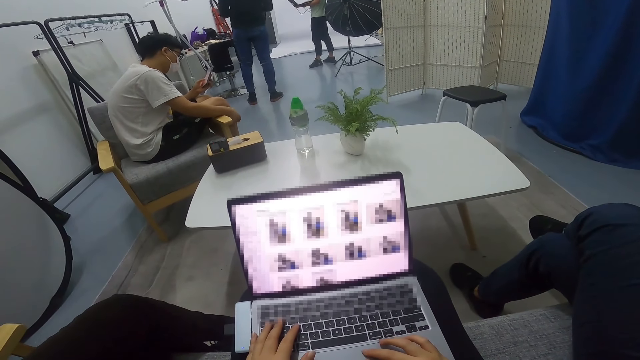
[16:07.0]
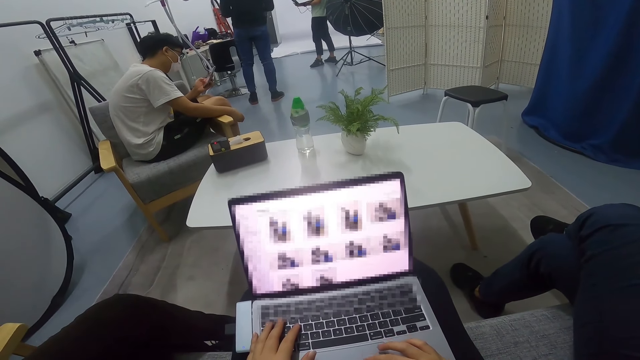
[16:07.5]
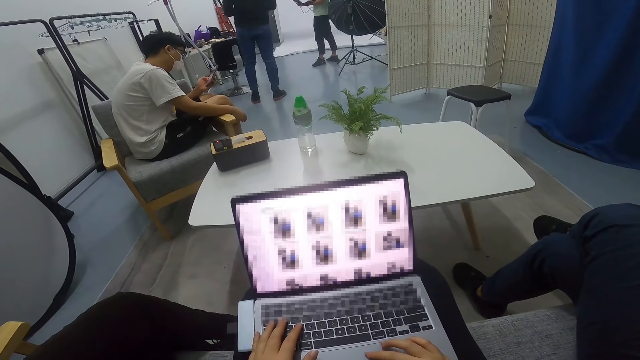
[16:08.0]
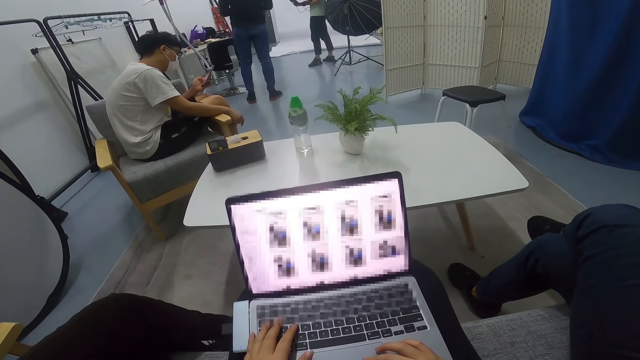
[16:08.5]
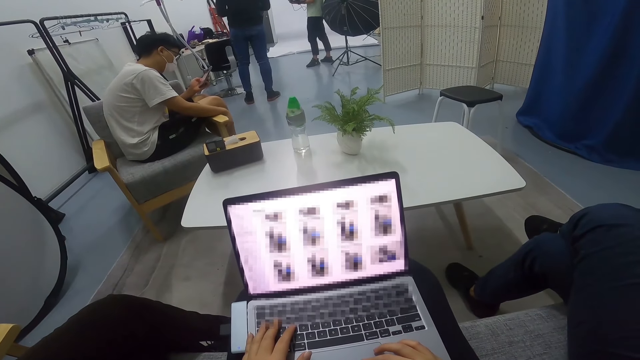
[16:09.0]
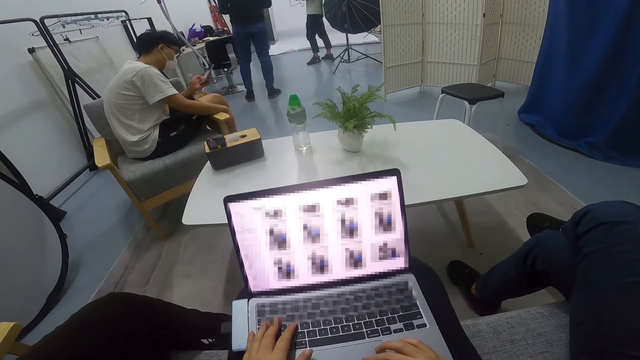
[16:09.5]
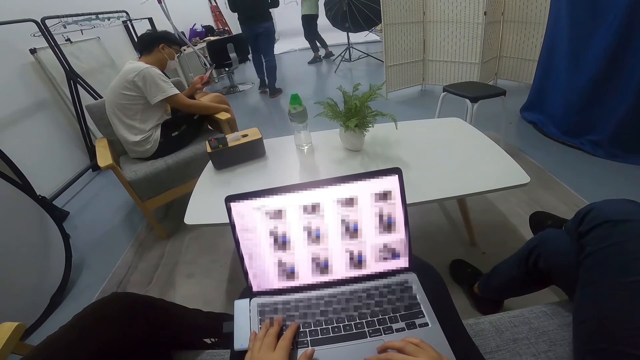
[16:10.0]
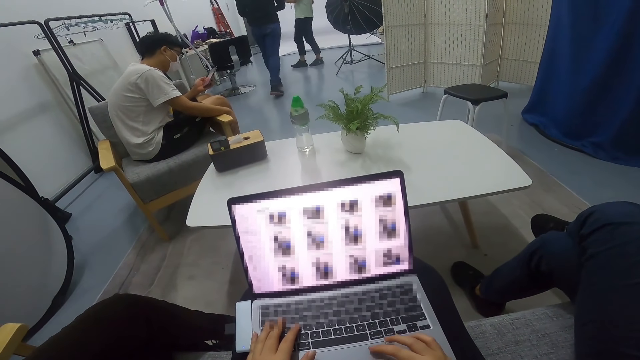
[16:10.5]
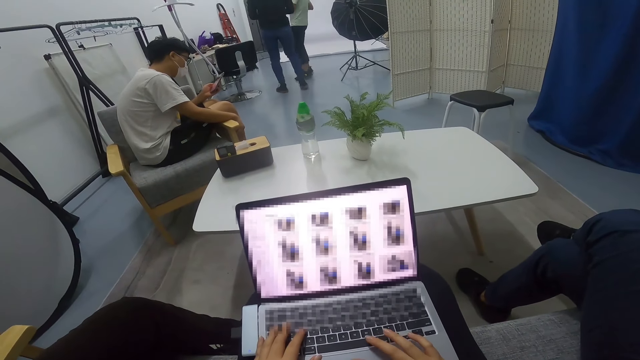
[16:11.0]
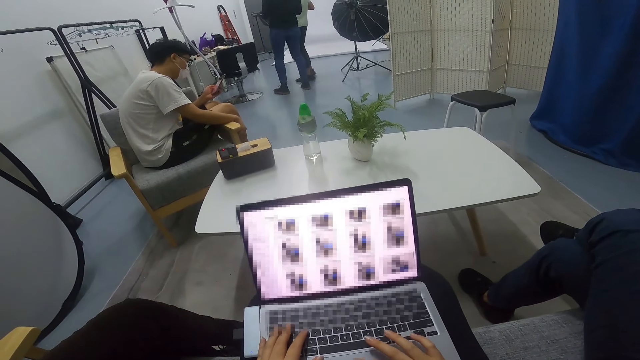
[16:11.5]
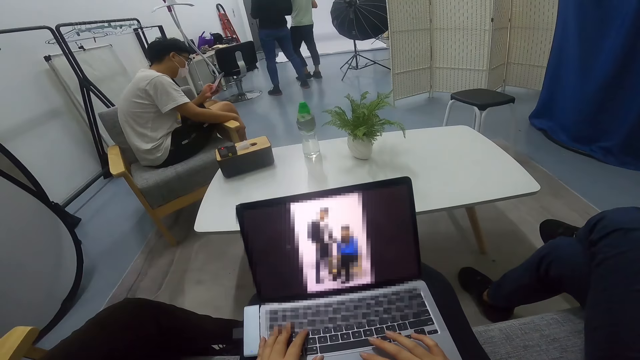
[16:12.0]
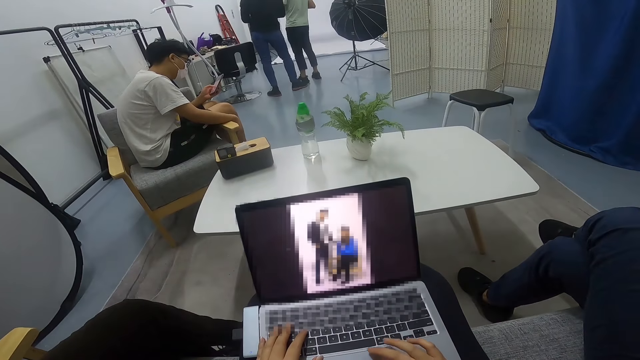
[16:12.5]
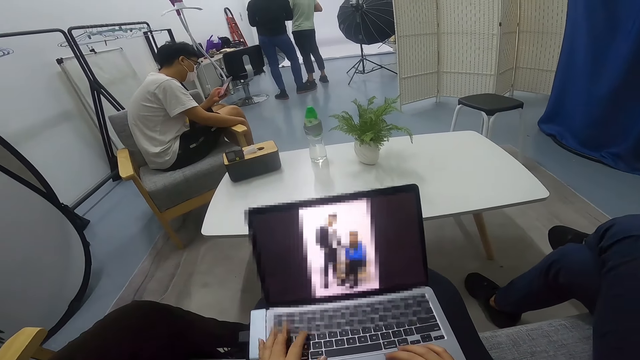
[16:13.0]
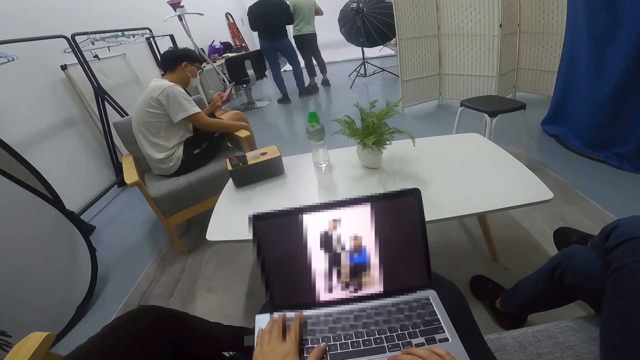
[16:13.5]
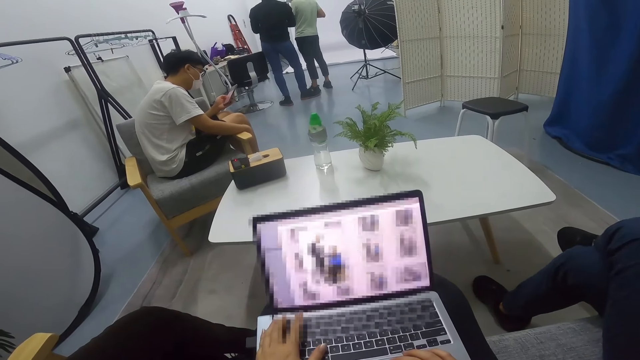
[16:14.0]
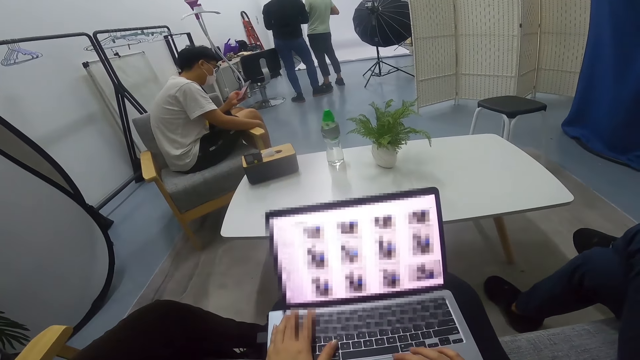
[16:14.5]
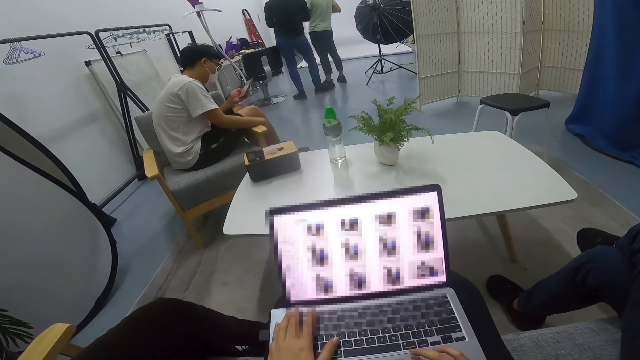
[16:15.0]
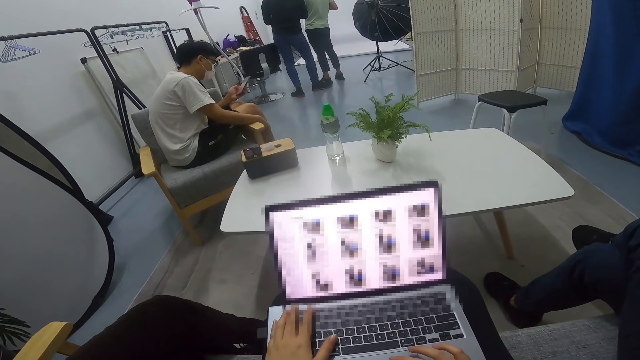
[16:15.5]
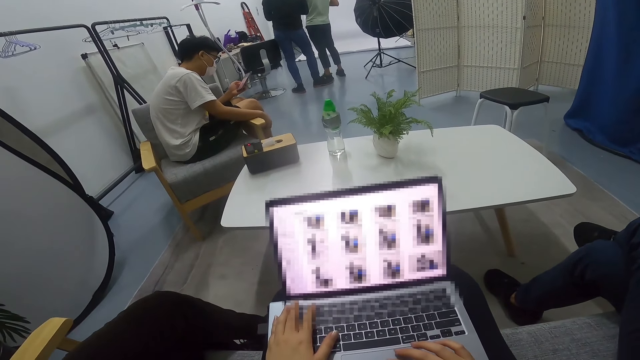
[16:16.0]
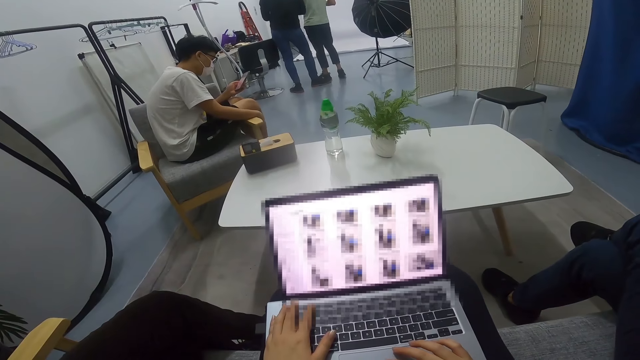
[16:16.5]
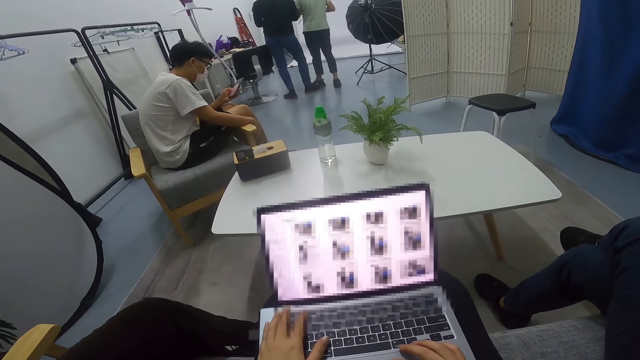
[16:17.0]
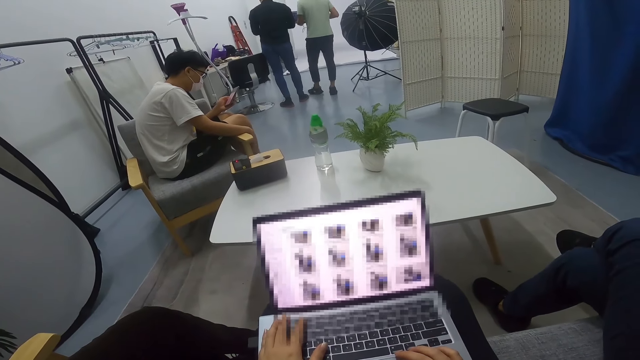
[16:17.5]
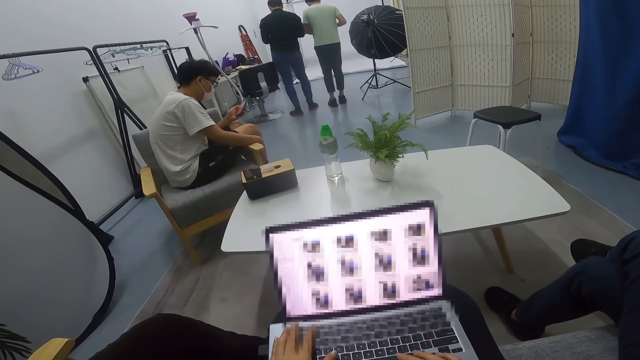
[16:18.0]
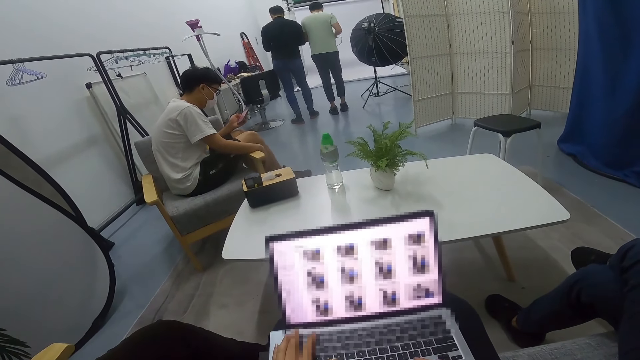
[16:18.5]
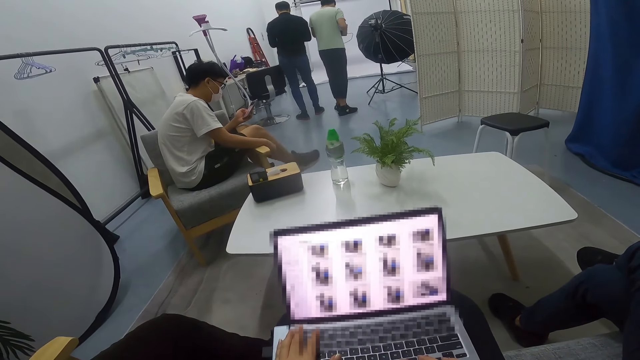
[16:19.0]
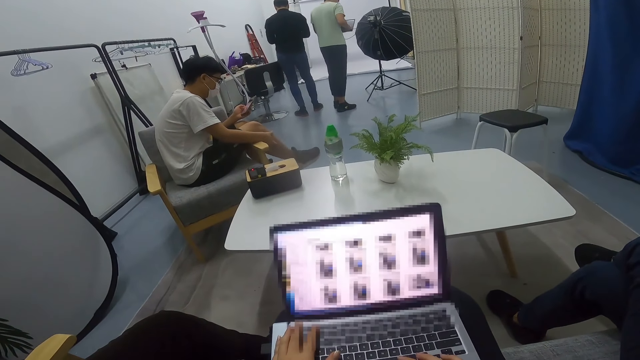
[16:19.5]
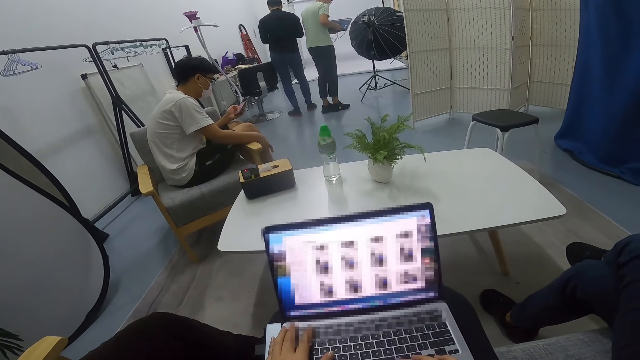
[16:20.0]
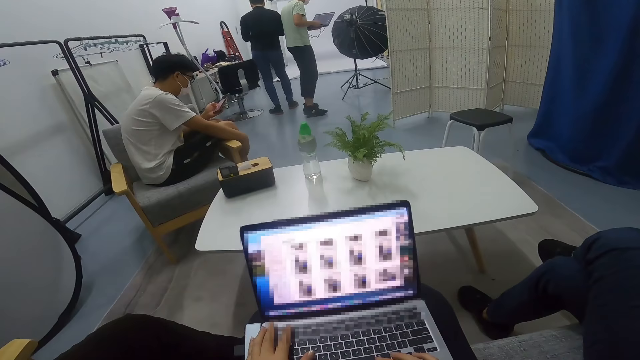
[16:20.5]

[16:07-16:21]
A man walks after another man. The first man stands beside the other man. A person shows another person the phone. The other man carries a laptop round in the room.

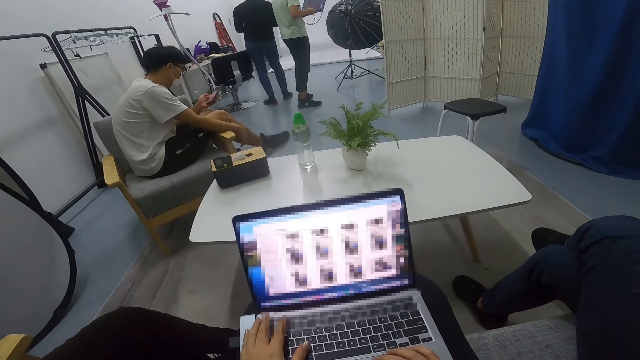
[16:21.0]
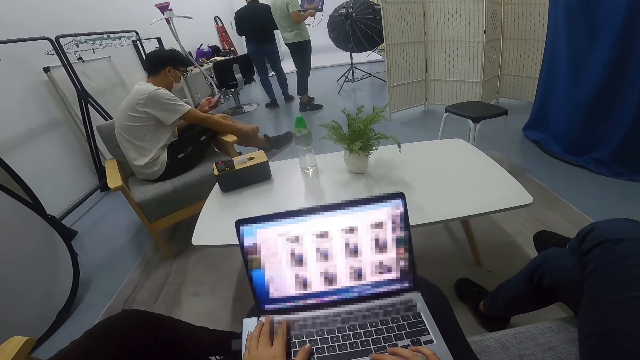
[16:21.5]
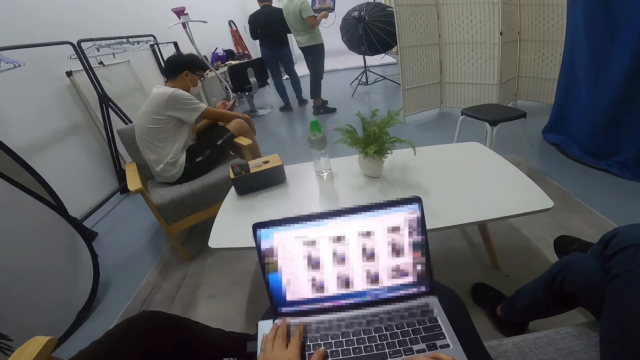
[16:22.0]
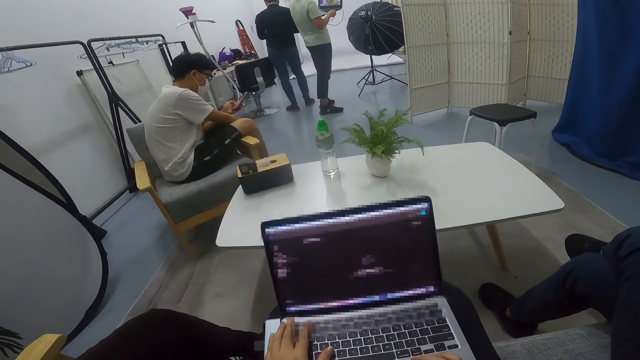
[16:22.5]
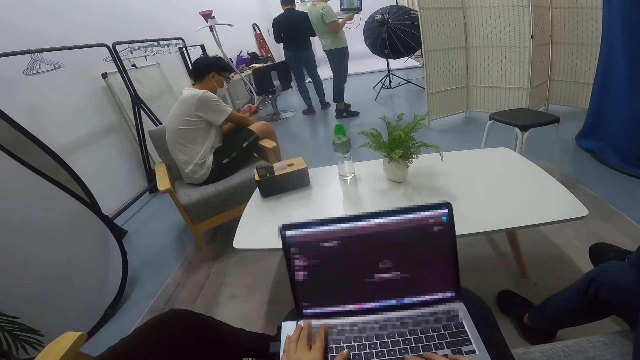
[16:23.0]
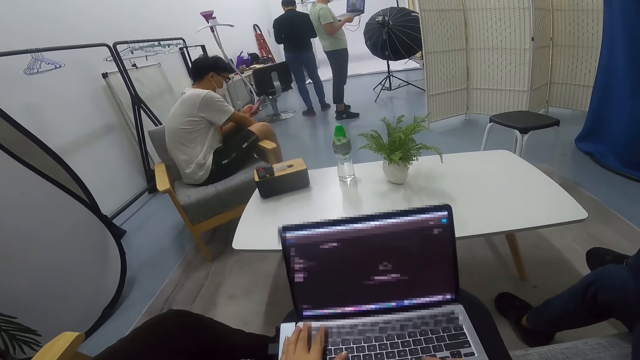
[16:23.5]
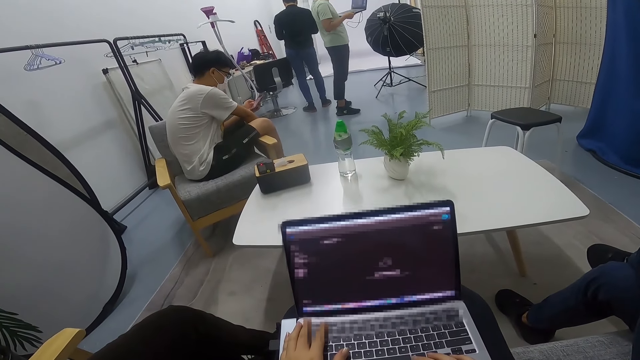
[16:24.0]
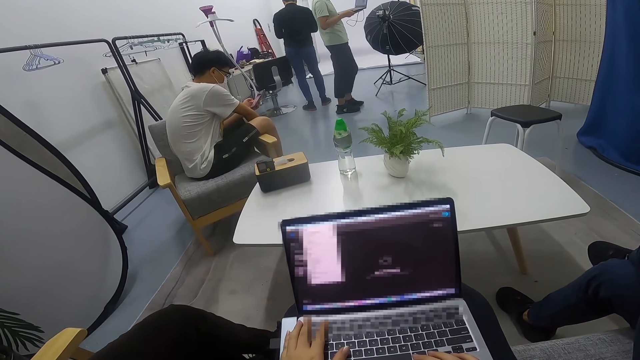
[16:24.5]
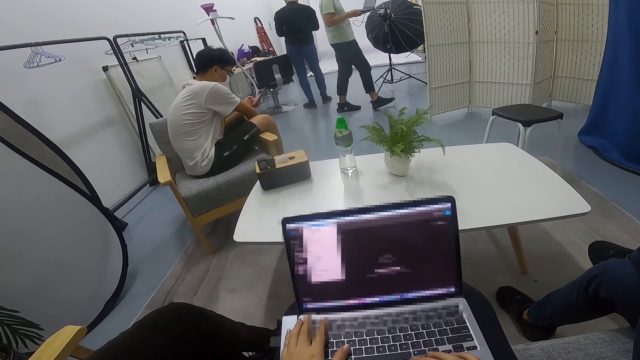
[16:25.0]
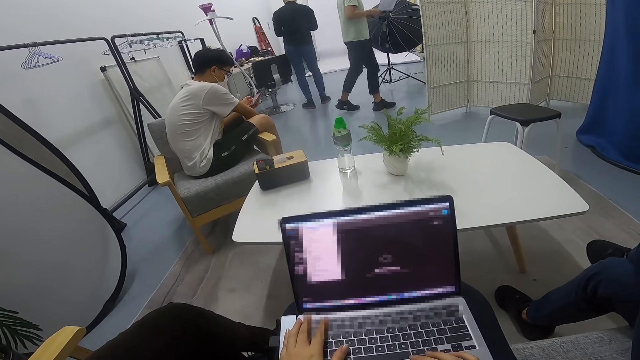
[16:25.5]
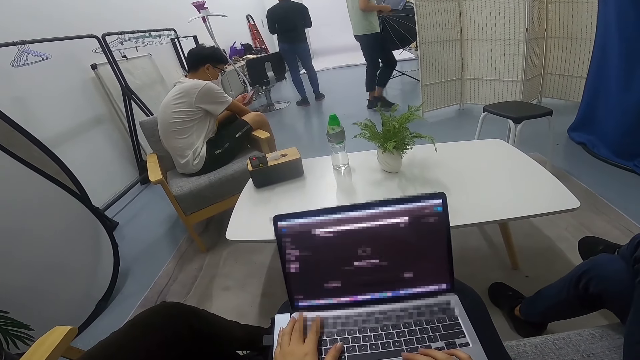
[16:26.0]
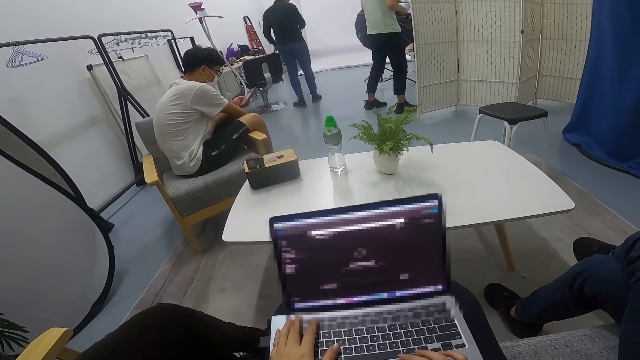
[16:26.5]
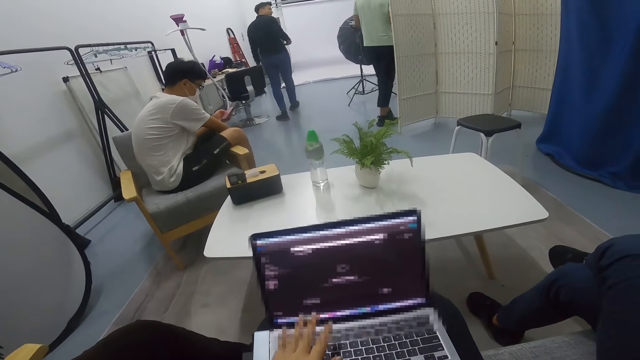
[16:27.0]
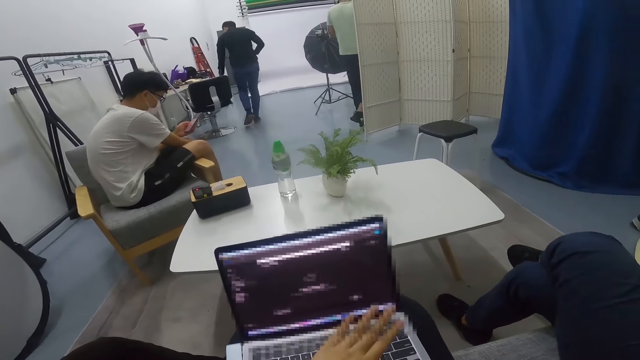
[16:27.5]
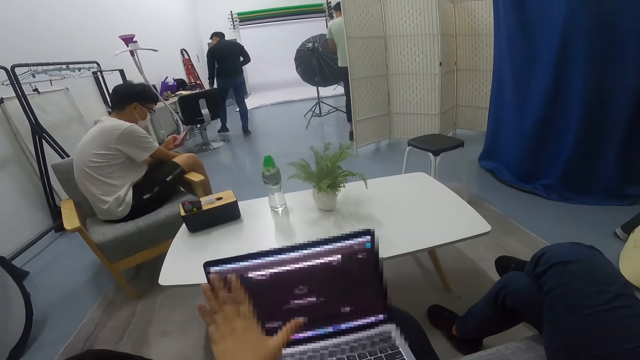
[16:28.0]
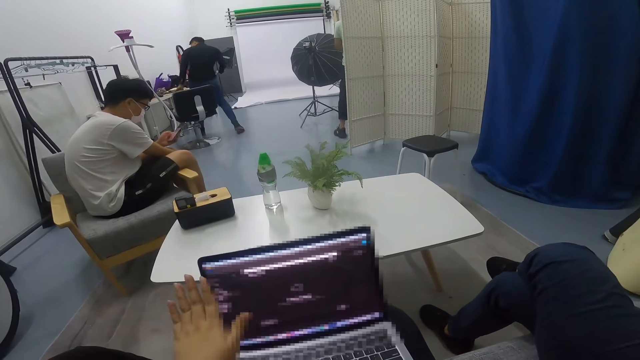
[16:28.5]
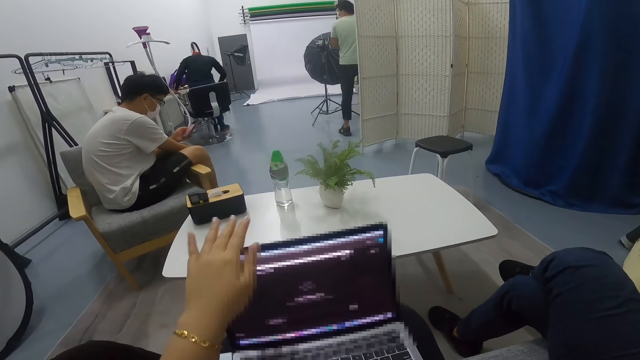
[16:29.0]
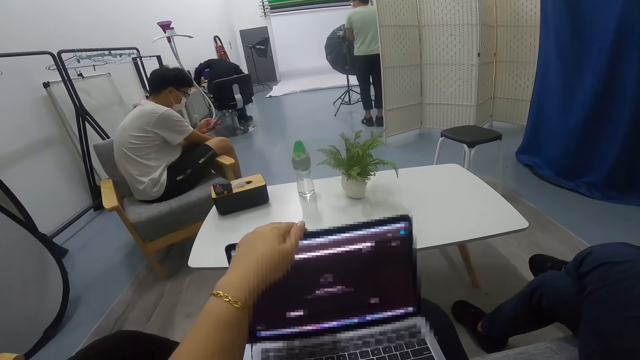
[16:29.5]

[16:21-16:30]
A person looks at the laptop. The person walks in the room. A man sits on a desk seat in the room.
